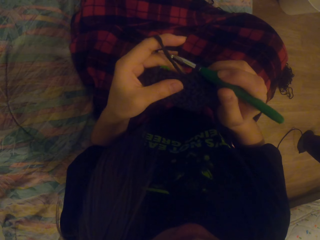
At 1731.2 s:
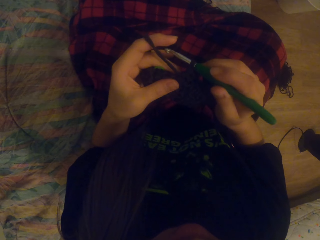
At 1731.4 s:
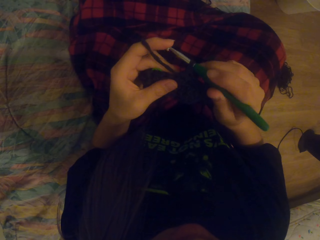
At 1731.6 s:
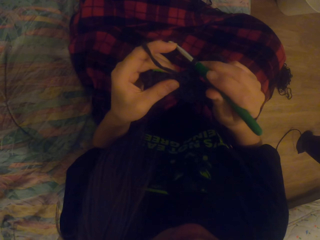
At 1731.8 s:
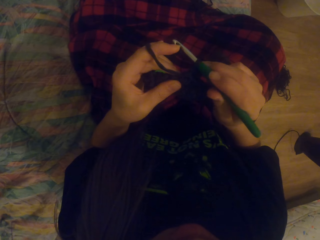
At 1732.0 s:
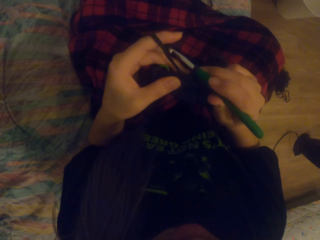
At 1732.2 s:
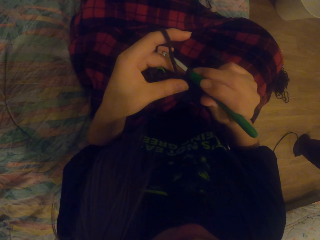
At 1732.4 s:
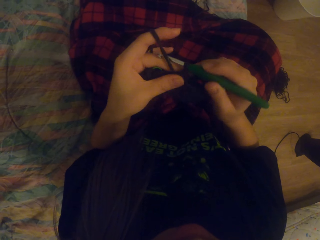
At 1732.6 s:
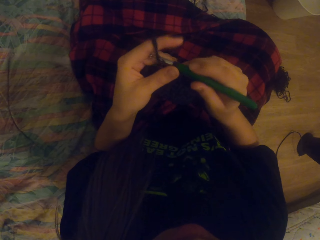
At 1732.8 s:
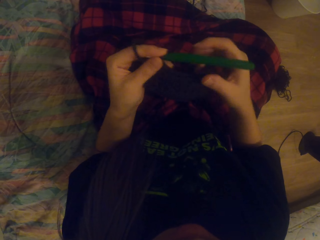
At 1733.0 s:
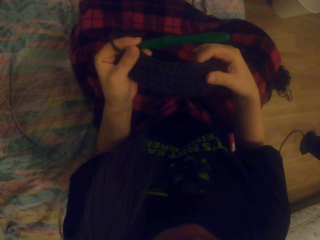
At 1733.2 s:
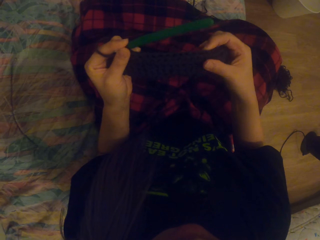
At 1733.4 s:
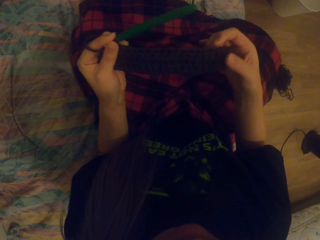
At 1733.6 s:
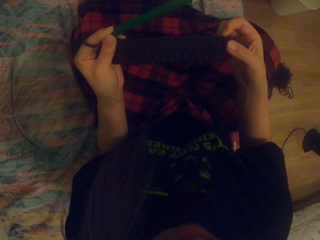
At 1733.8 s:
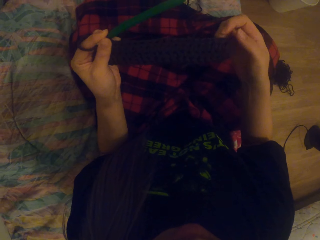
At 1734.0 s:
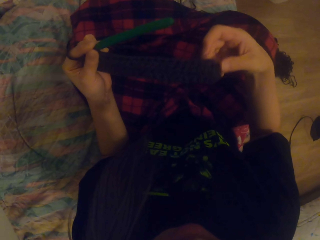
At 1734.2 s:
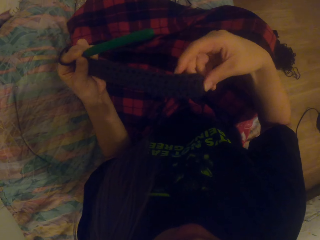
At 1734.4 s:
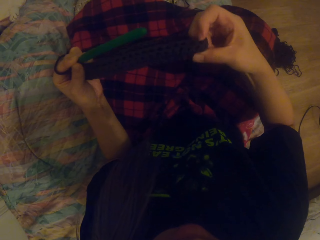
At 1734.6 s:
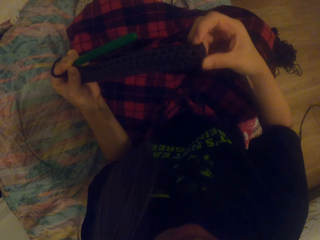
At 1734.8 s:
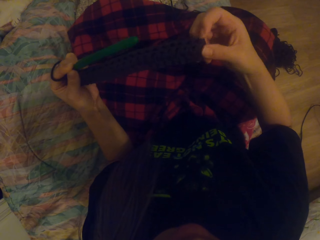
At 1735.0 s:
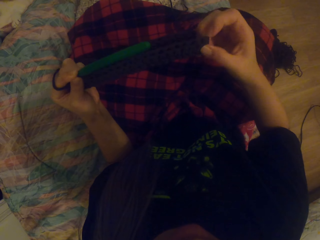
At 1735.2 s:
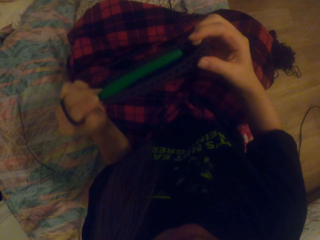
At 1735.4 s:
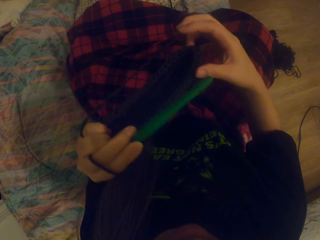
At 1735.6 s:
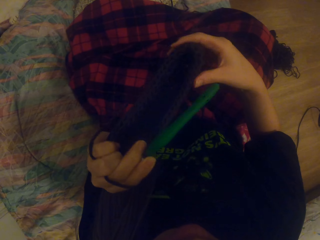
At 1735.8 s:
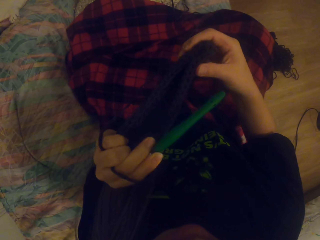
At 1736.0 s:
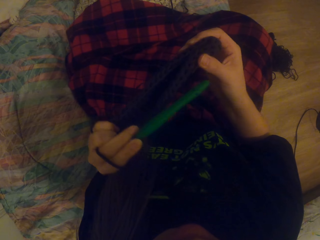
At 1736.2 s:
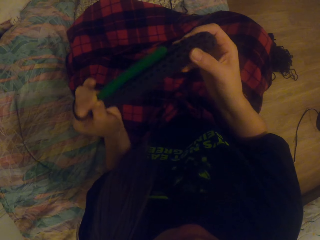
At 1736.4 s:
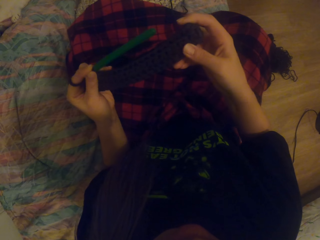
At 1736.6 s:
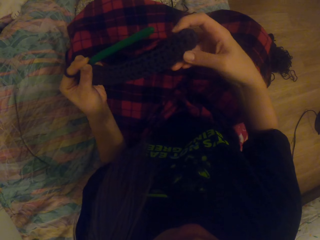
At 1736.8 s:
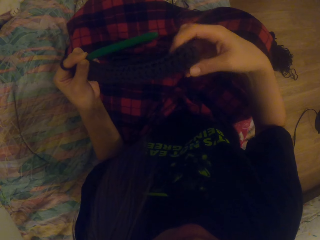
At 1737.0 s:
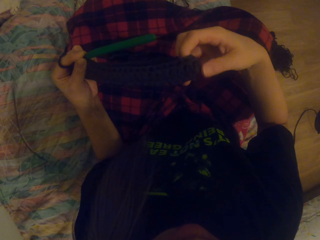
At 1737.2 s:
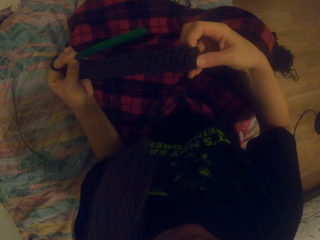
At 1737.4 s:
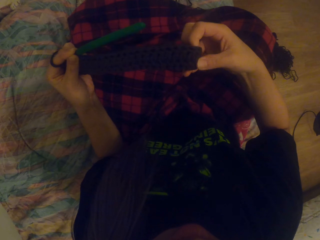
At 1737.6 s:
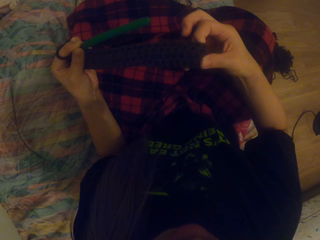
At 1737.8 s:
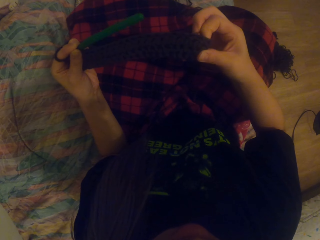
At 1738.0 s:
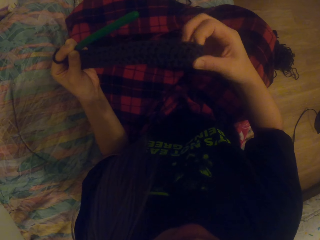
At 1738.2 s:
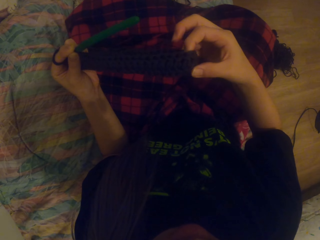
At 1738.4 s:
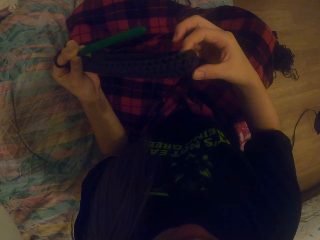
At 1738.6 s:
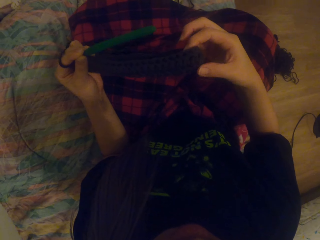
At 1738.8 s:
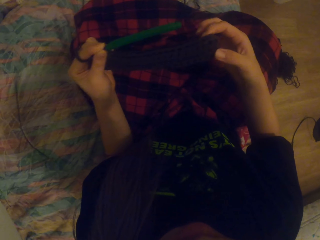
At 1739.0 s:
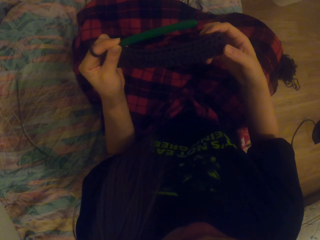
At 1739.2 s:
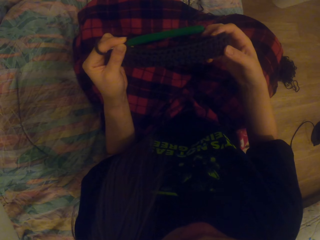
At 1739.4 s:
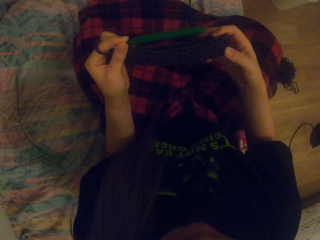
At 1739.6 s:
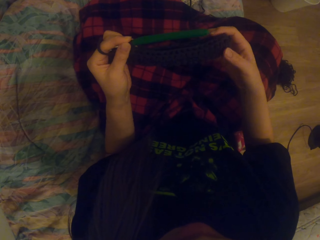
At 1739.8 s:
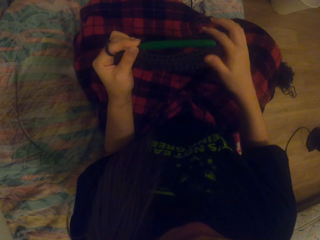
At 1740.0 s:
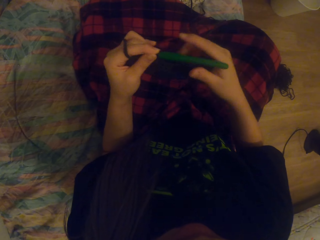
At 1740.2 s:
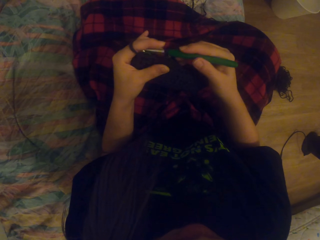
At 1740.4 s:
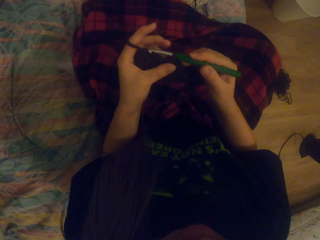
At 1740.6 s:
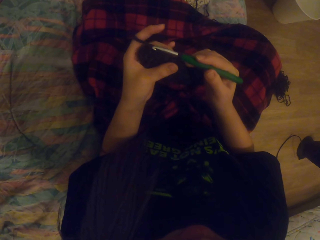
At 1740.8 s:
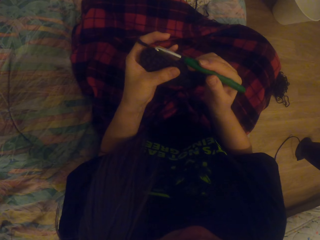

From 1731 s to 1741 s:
The camera wearer touches the fabric. They stretch the cloth. They look at the cloth.

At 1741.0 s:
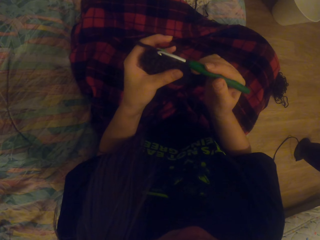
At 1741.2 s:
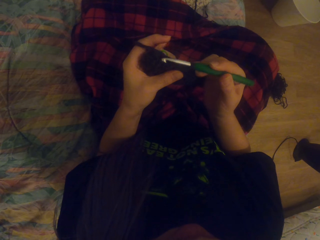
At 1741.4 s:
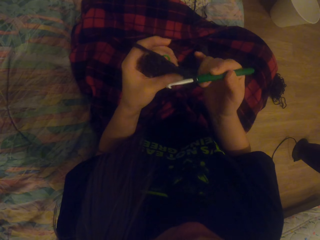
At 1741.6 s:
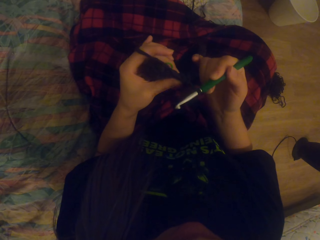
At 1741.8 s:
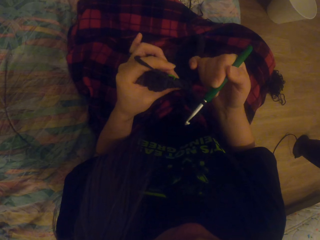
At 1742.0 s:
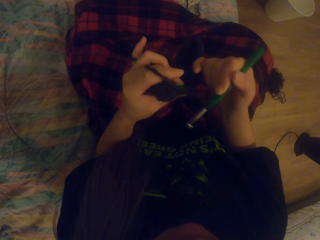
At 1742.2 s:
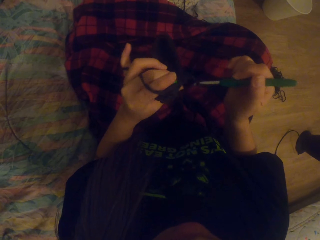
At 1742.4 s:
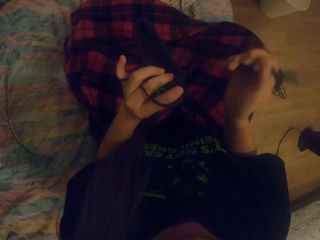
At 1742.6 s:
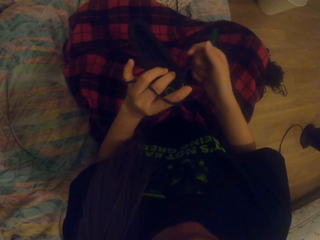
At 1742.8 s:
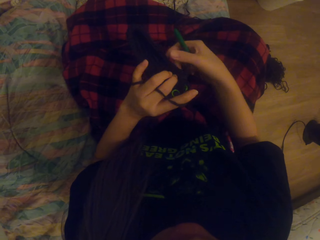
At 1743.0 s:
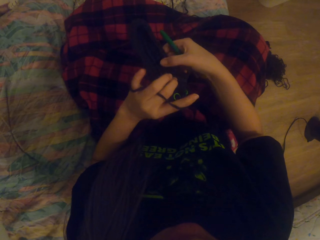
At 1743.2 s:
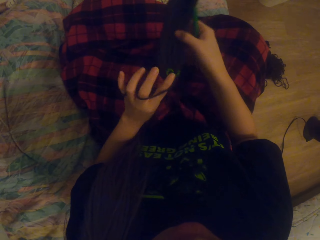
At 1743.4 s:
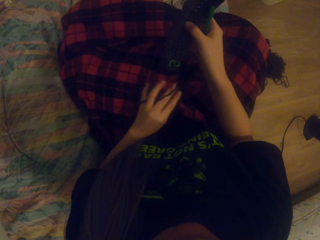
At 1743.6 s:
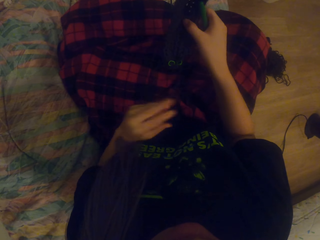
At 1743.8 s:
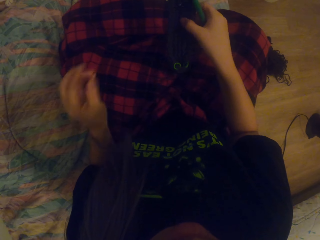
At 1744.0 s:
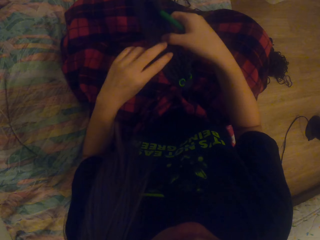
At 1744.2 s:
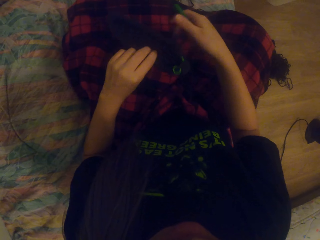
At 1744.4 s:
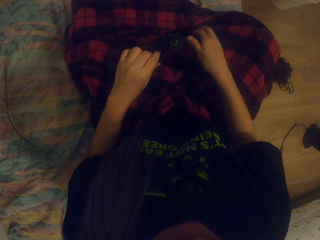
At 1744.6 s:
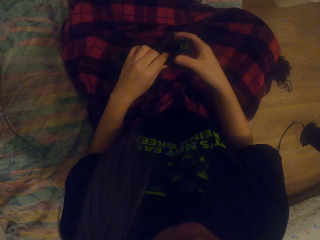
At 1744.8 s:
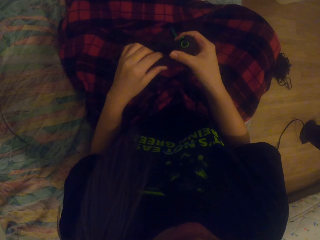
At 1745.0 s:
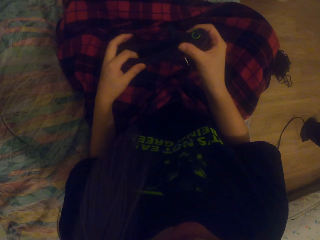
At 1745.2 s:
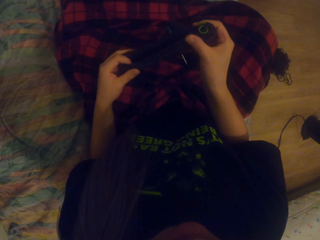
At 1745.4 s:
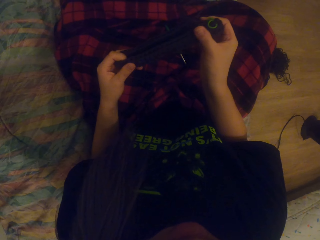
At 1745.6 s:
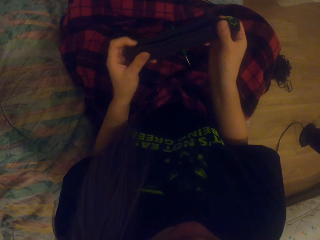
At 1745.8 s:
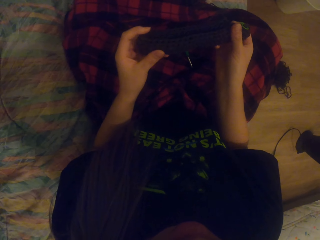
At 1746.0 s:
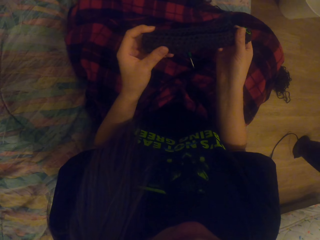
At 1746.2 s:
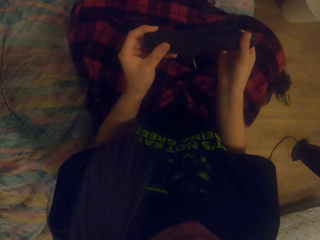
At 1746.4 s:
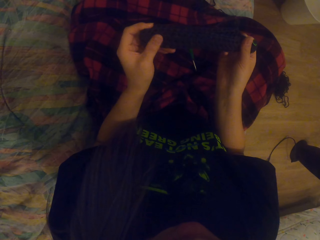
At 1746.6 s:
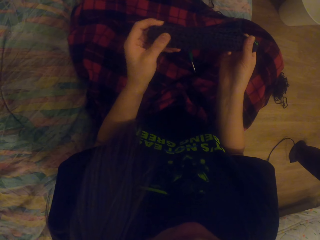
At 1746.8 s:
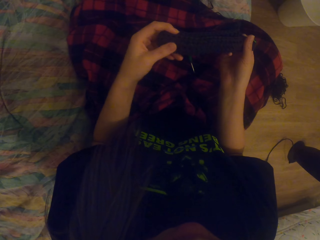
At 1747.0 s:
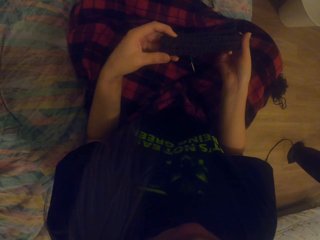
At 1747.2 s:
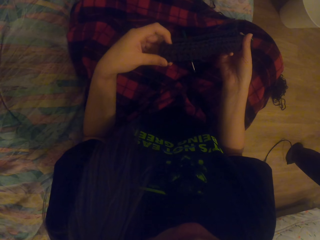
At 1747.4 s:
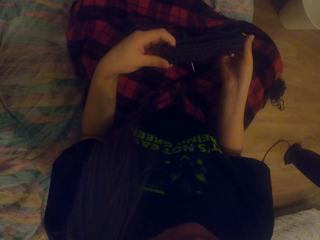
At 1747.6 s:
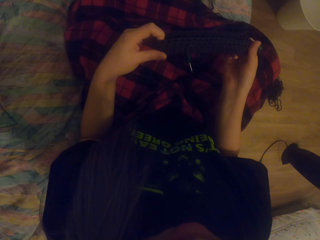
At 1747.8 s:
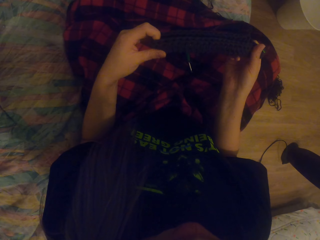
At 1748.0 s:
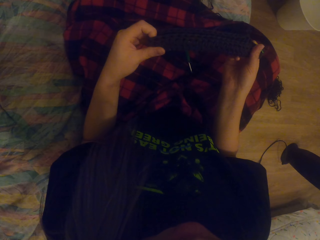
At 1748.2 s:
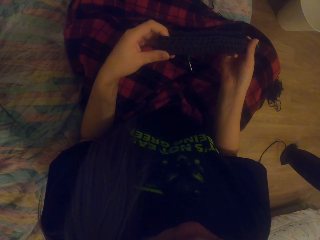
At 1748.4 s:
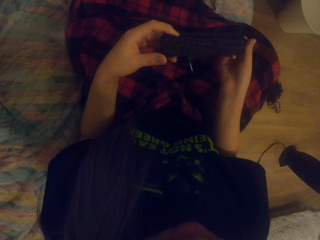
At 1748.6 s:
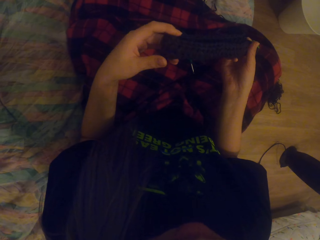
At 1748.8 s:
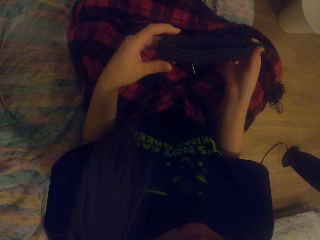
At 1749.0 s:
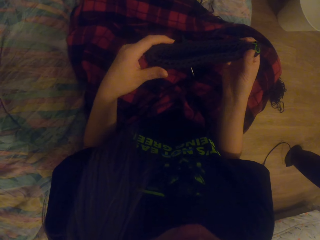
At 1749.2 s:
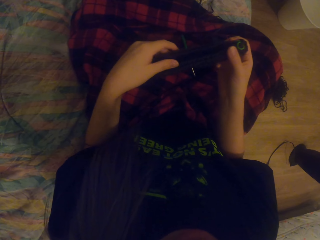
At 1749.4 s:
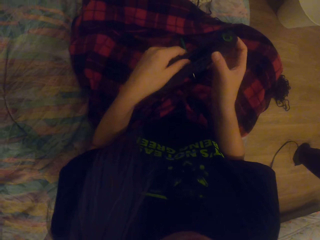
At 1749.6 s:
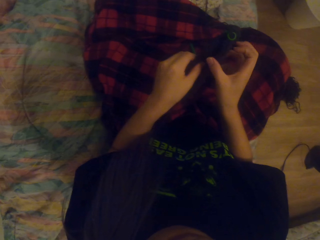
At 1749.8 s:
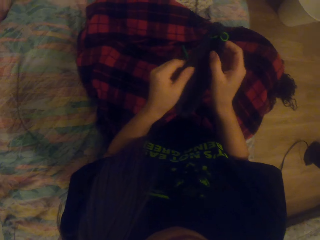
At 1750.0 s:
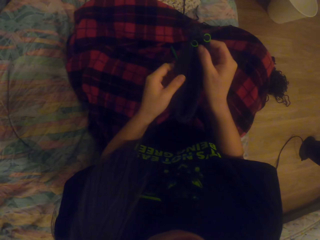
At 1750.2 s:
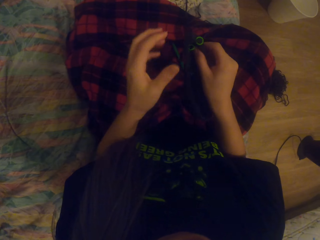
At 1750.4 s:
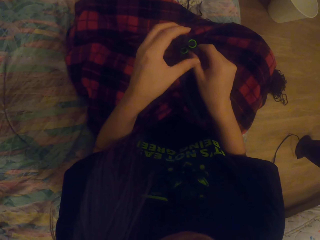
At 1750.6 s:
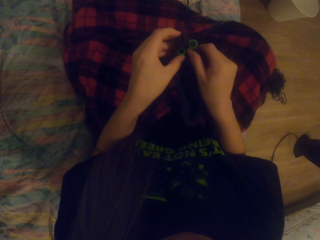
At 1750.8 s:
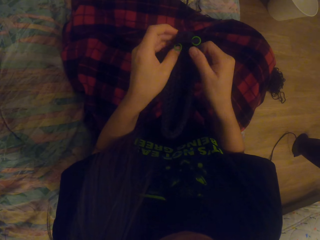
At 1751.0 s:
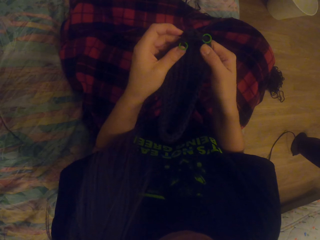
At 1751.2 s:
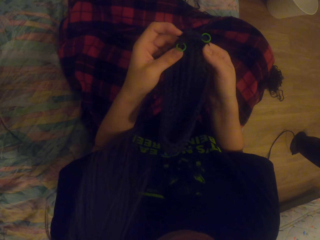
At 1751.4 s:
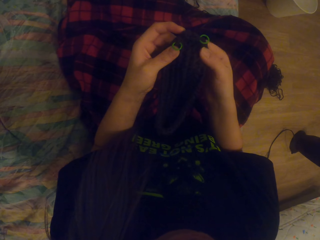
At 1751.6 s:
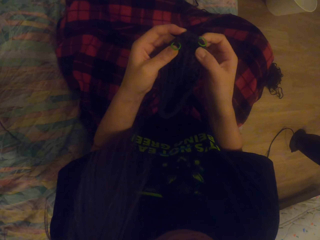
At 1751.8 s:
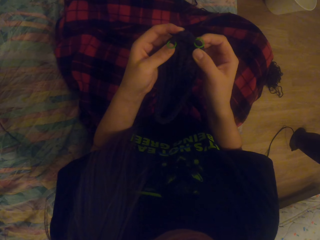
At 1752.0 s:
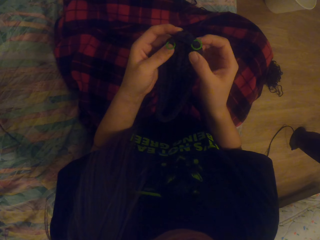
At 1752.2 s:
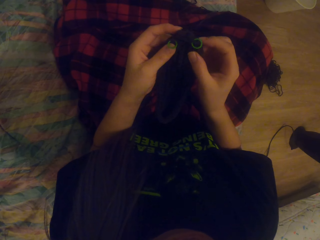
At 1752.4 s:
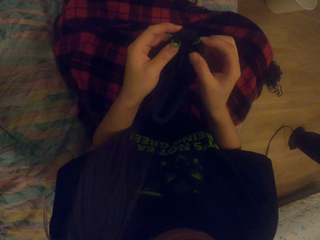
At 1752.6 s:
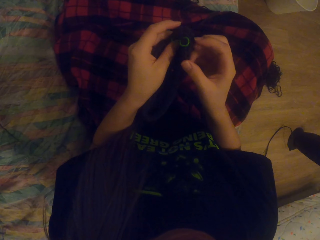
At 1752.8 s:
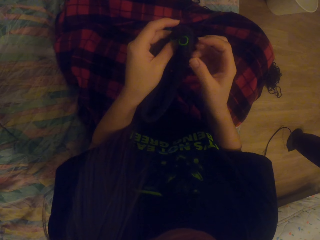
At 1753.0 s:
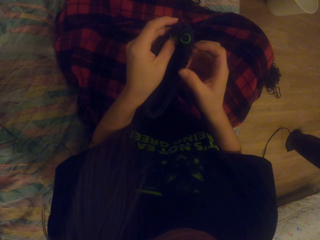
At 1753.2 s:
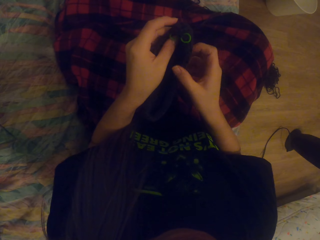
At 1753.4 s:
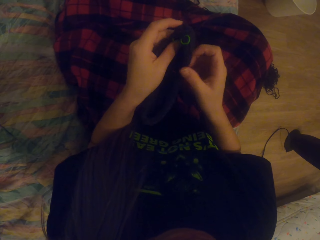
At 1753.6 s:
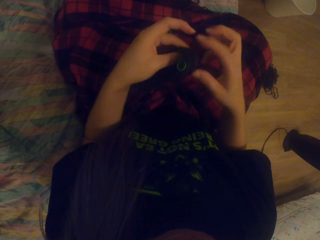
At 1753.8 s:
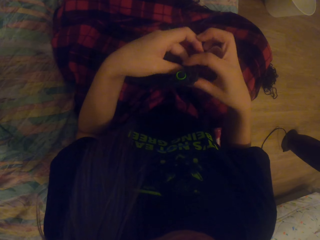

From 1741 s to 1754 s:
The camera wearer removes crochet hooks from the cloth. They put down the crochet hooks. They stretch the cloth. They look at the cloth.
